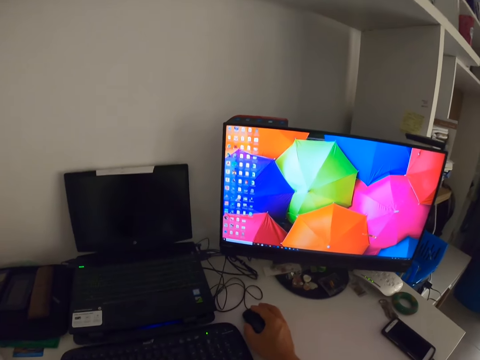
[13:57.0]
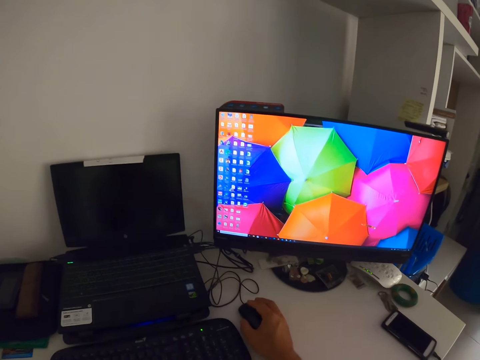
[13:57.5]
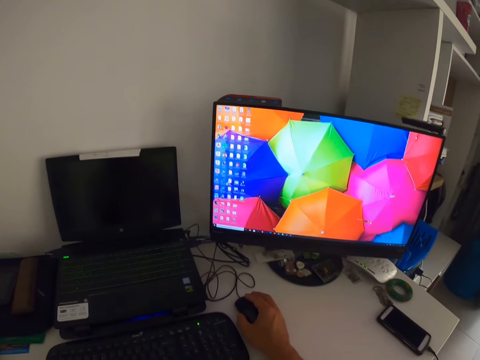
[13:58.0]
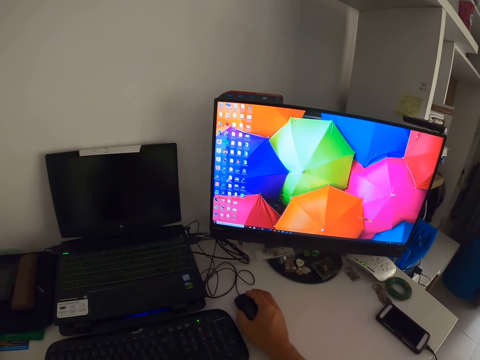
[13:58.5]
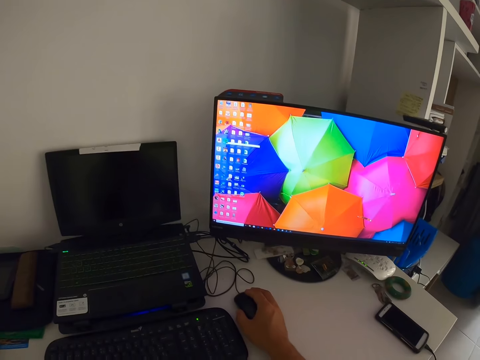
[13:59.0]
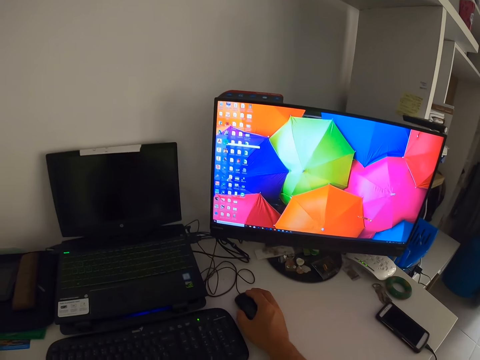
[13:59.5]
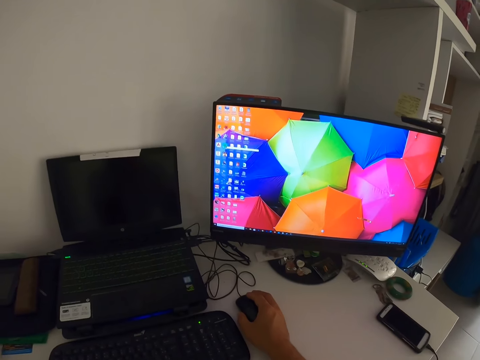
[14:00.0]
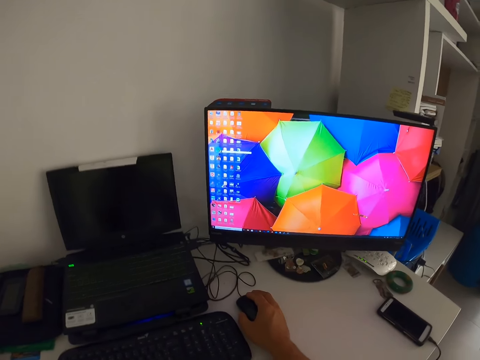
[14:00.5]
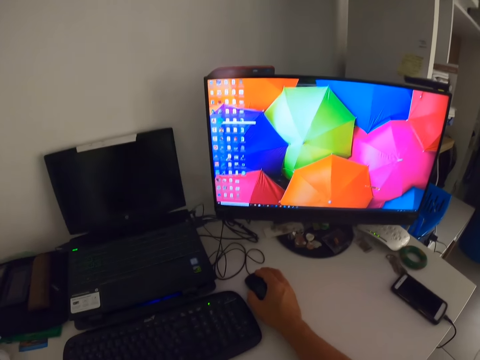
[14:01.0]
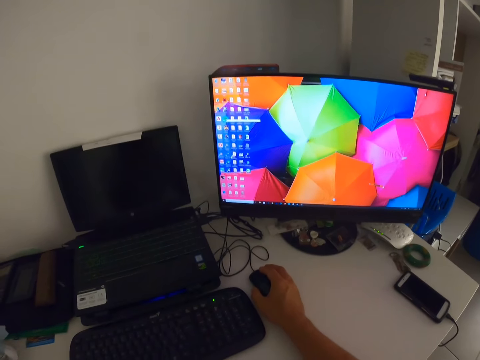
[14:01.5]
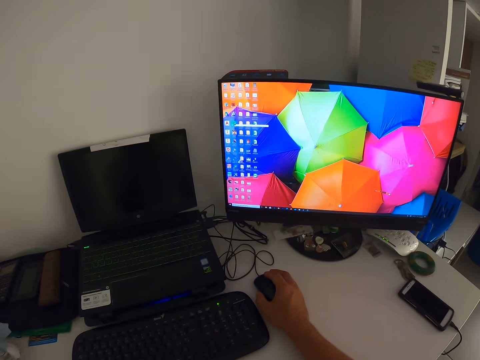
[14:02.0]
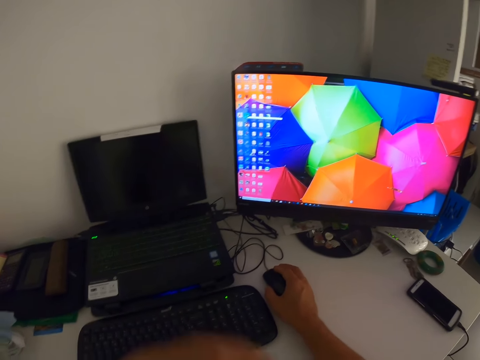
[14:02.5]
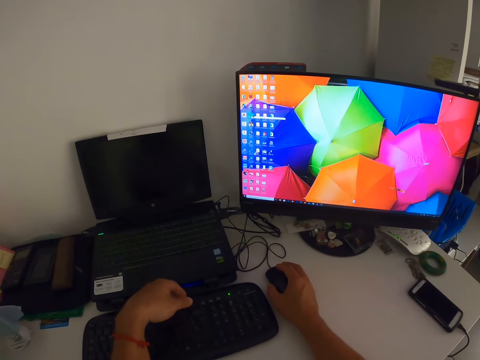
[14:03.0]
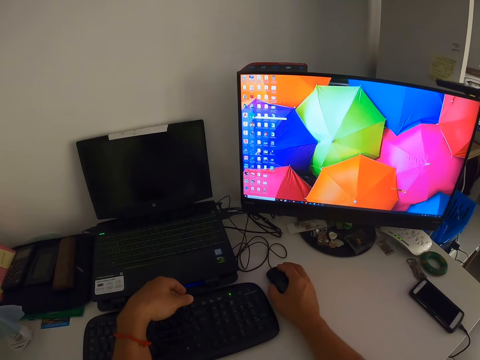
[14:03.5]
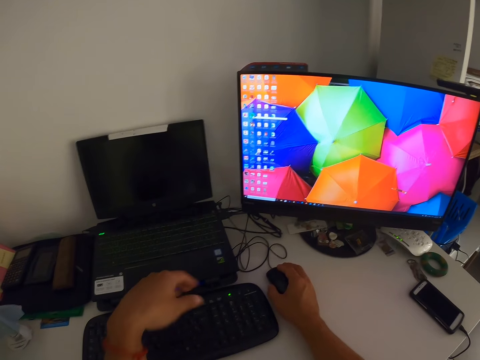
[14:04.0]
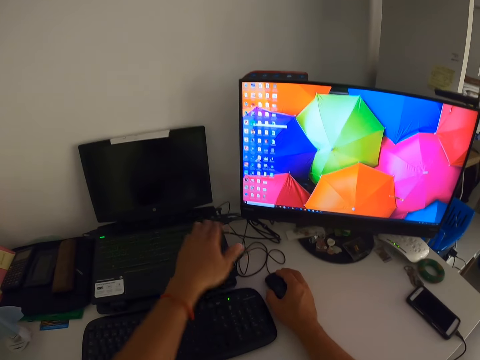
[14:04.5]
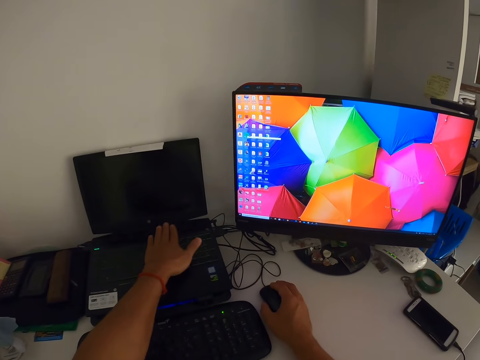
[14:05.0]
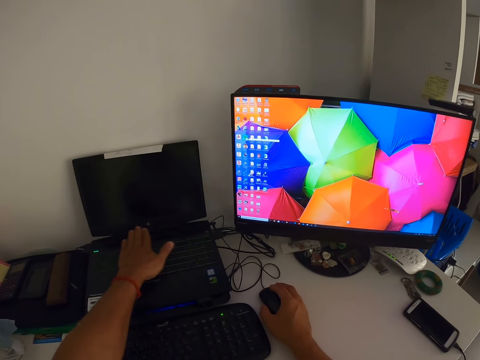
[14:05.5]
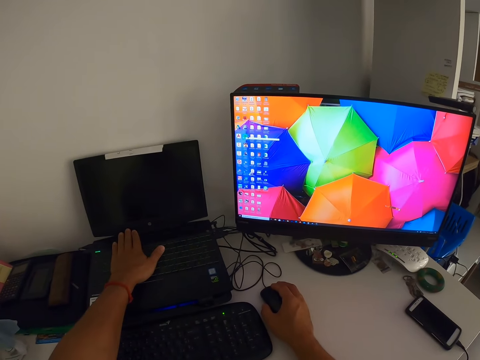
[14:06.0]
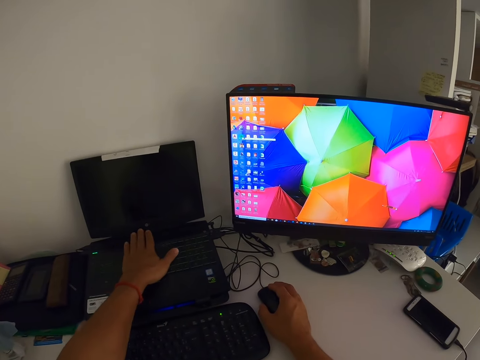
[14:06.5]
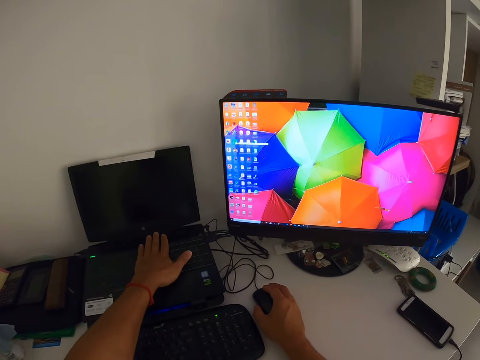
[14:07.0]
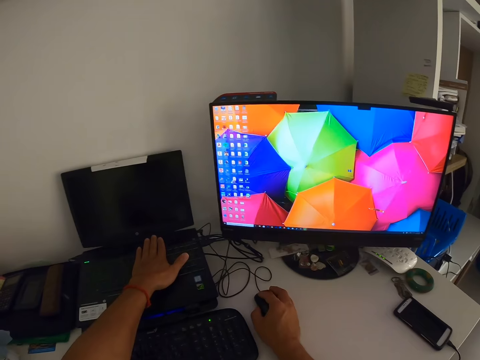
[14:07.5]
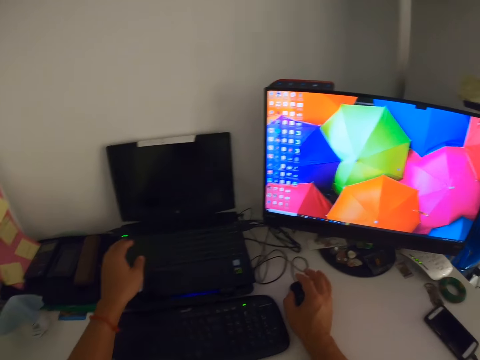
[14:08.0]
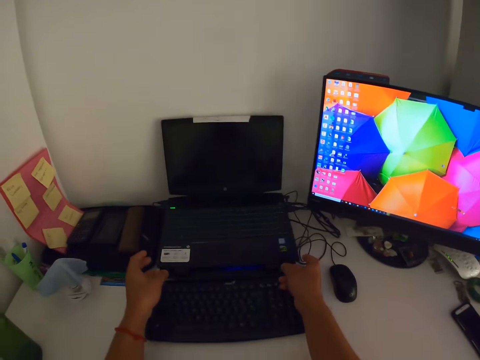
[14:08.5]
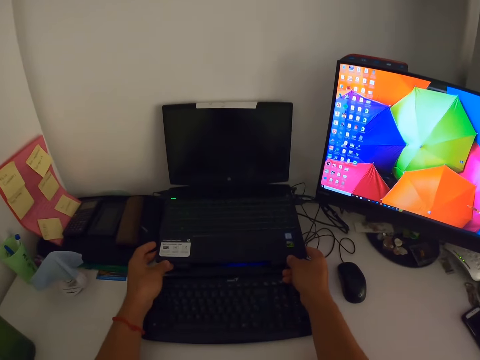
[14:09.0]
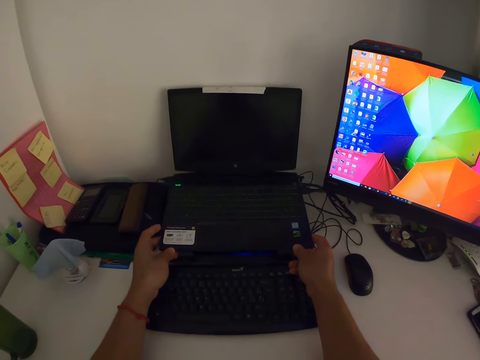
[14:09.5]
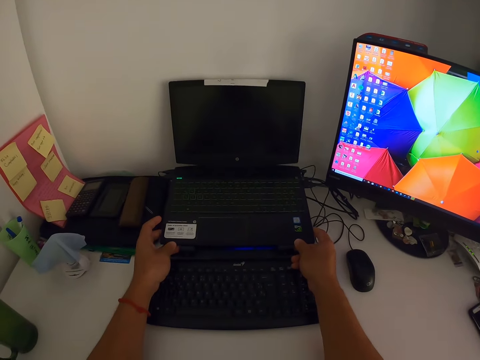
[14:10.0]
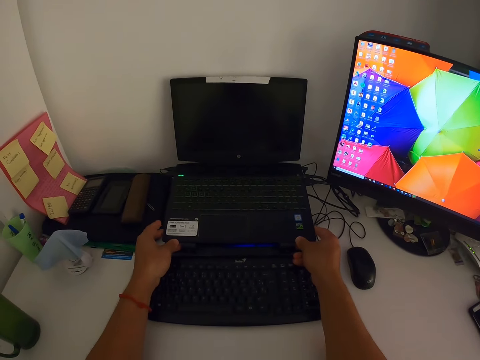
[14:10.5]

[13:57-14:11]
The camera wearer moves the left hand. They touch the laptop with the left hand, wipe the laptop and operate the computer. They hold the laptop with both hands and lift the laptop.

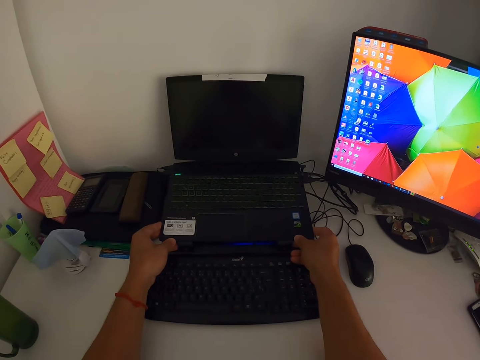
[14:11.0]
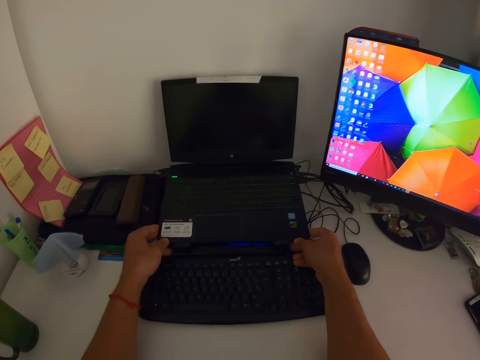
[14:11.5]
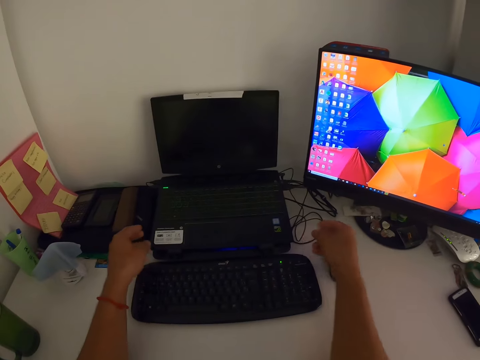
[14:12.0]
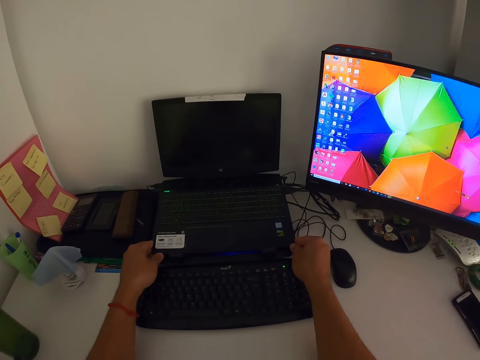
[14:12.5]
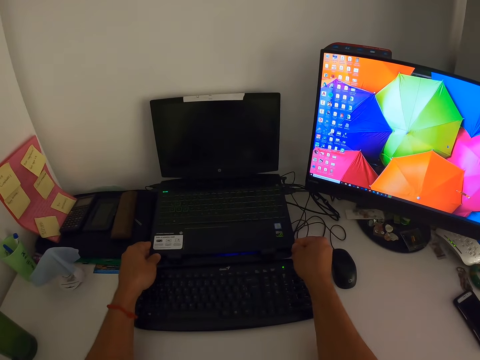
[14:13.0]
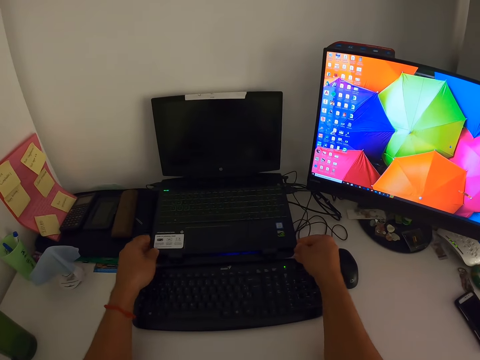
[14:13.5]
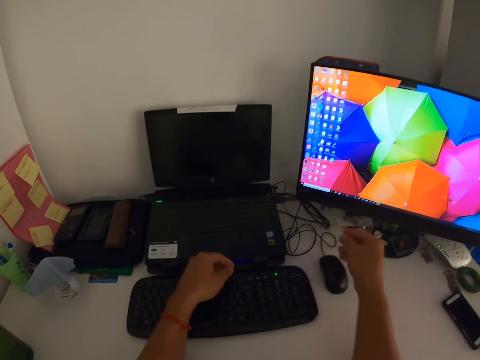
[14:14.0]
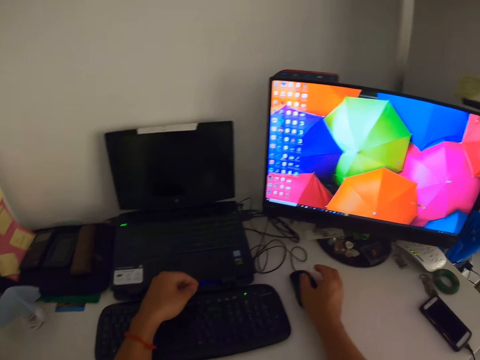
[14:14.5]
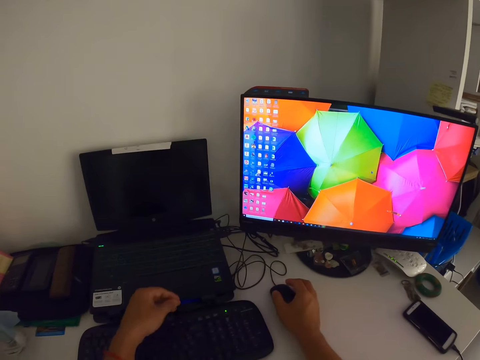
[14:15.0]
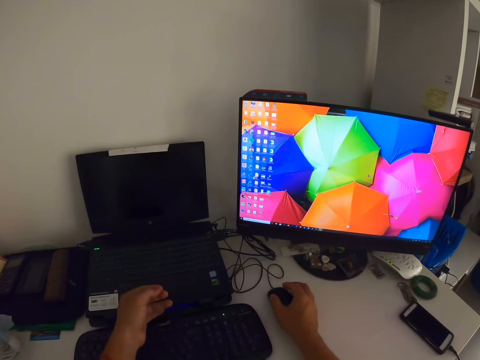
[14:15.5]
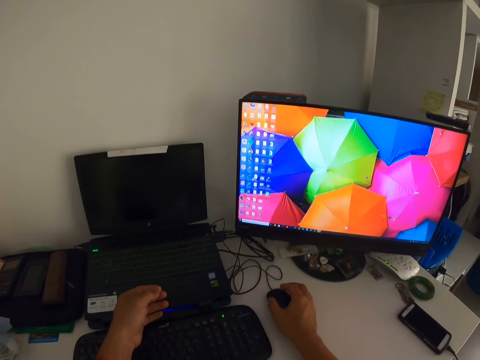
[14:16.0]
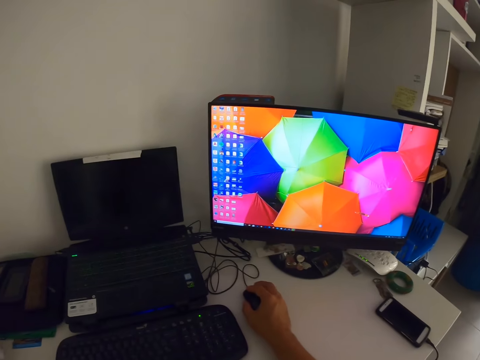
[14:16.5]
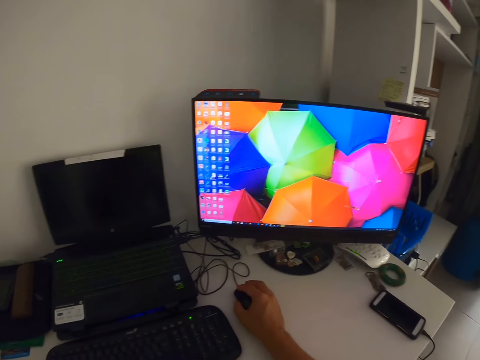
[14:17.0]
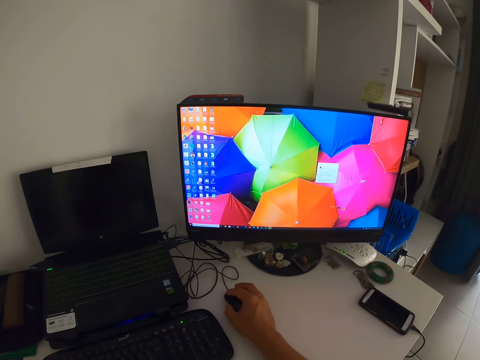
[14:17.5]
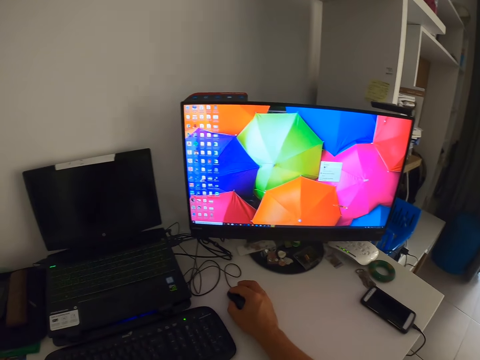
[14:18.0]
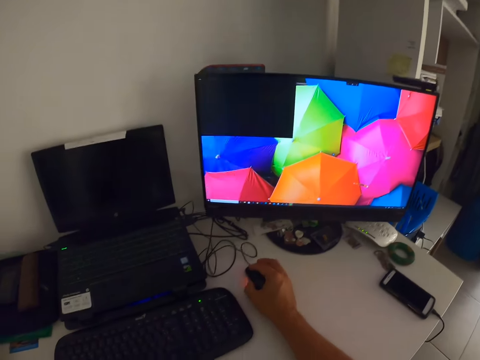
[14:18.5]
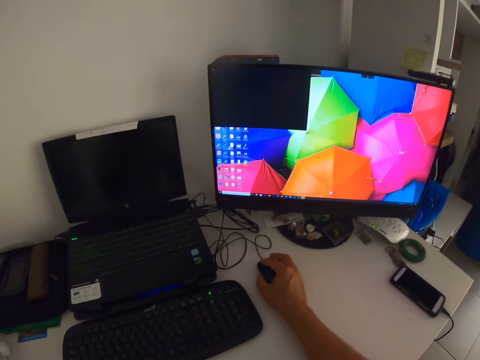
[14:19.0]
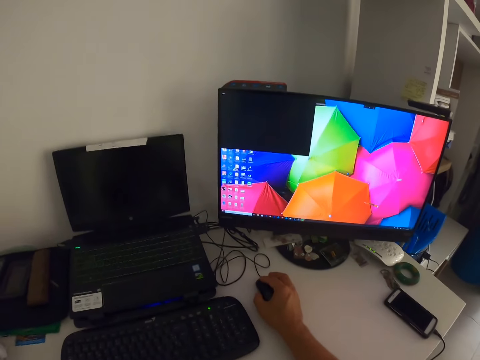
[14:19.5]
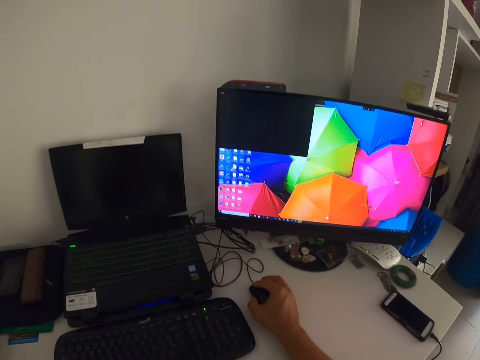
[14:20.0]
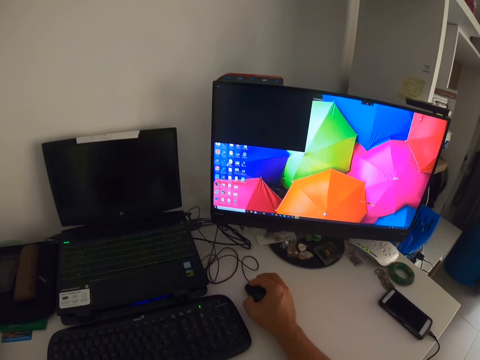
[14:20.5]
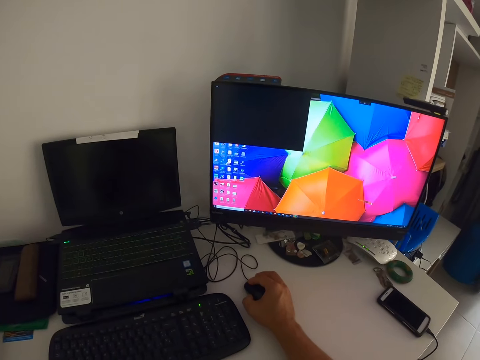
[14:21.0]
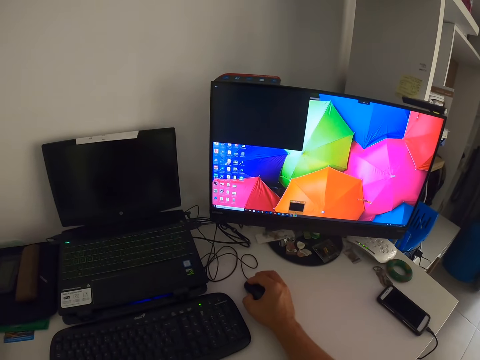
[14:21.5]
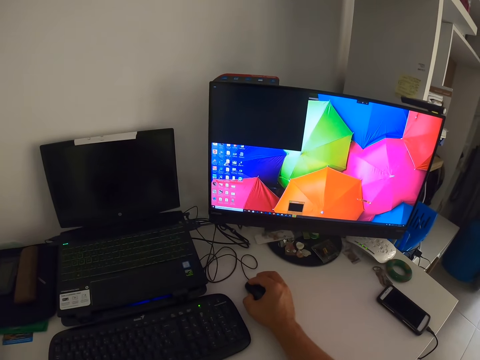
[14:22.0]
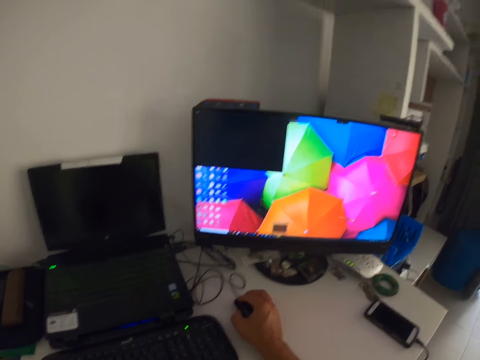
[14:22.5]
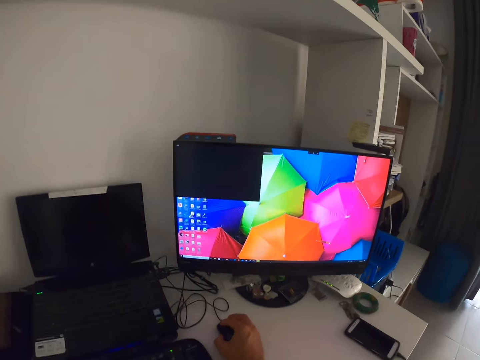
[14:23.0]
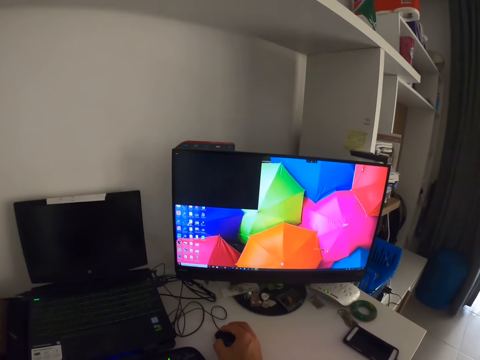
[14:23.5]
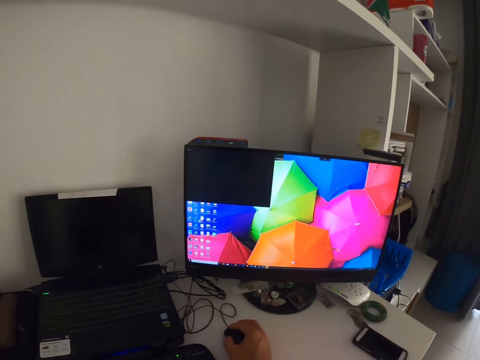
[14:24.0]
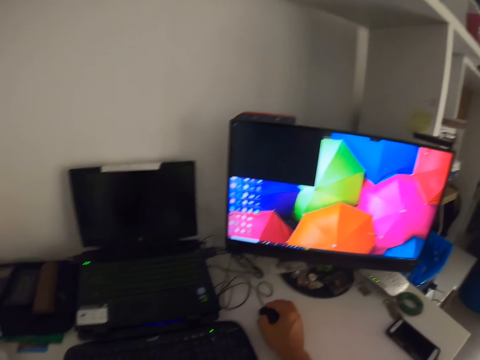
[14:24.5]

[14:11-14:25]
The camera wearer removes the hands from the laptop. They hold the laptop with both hands. They remove the hands from the laptop. They hold the mouse with the right hand. They check something. They touch something. They use the computer.
